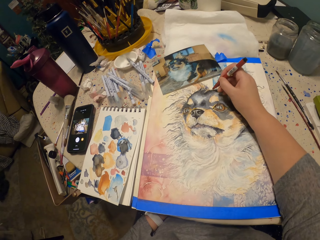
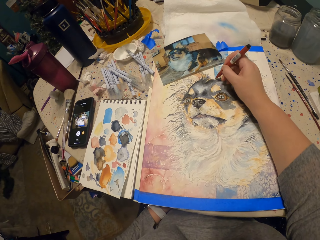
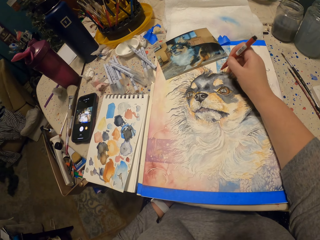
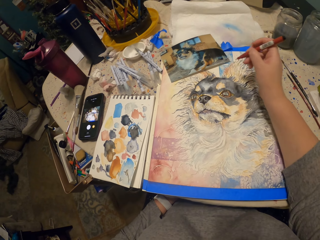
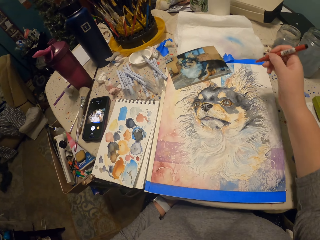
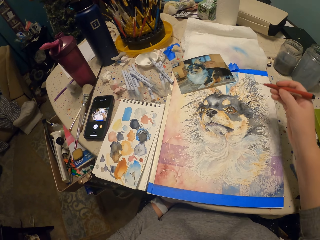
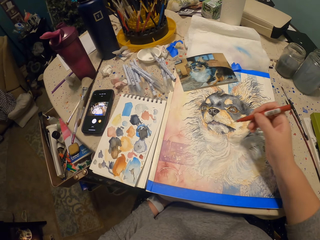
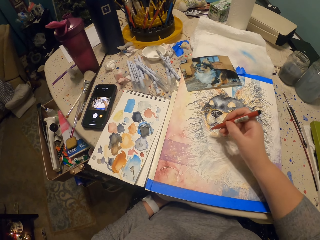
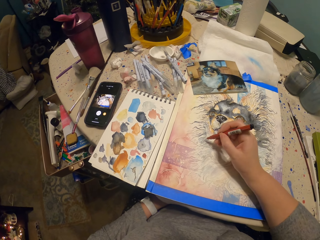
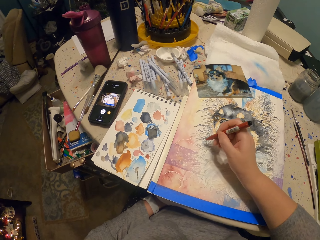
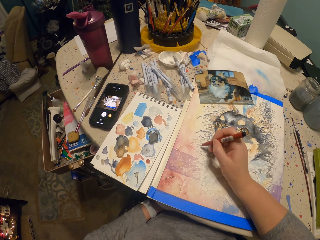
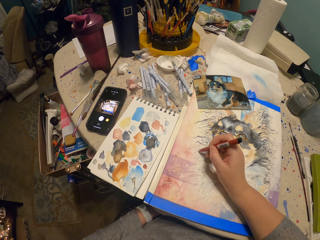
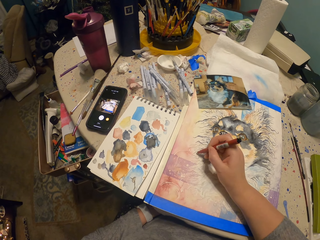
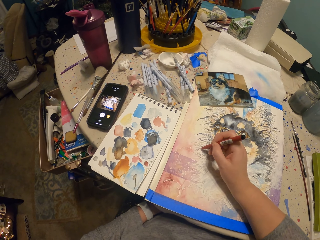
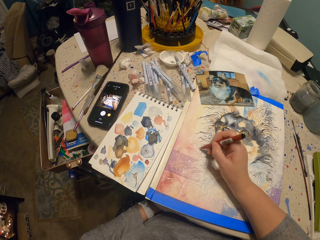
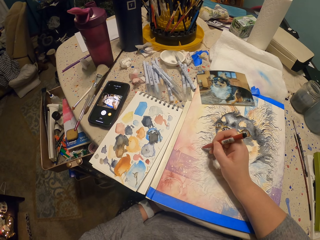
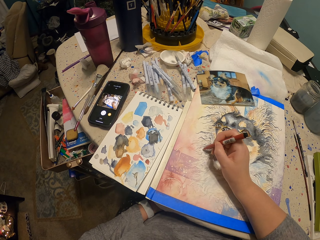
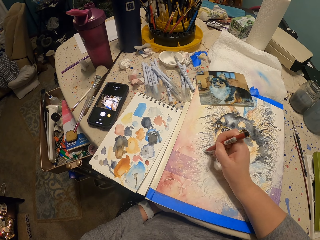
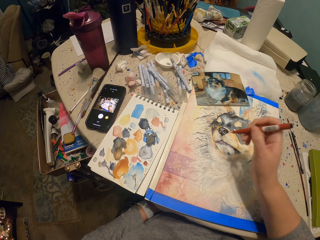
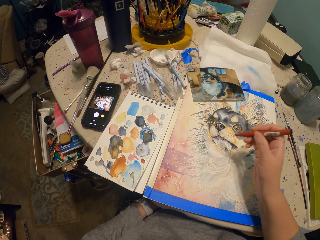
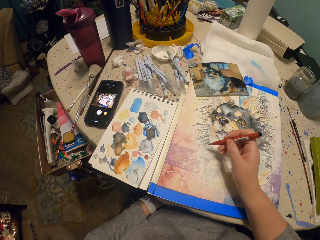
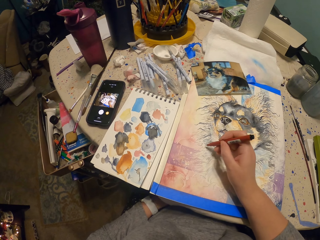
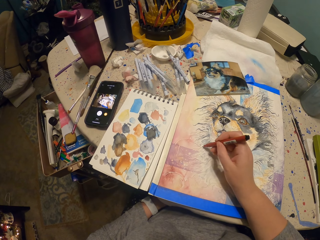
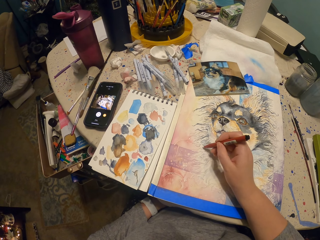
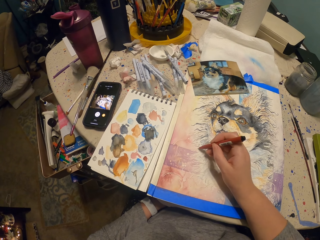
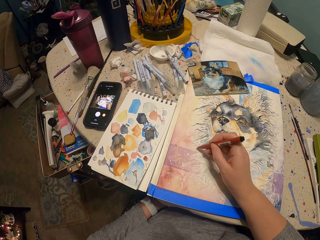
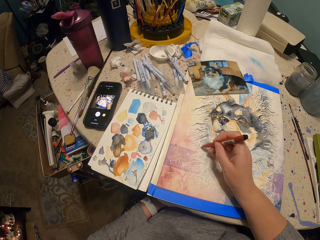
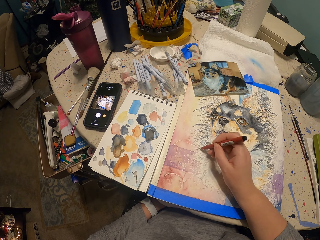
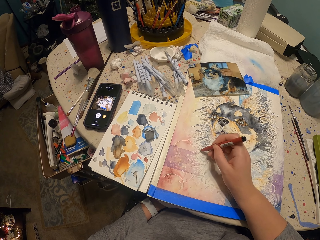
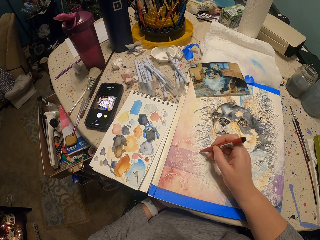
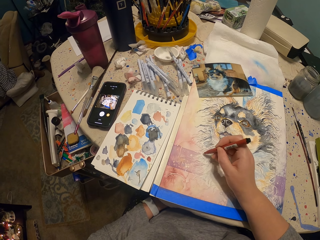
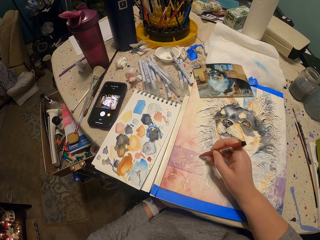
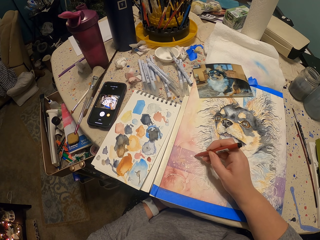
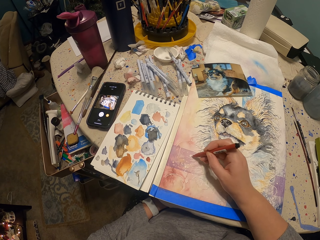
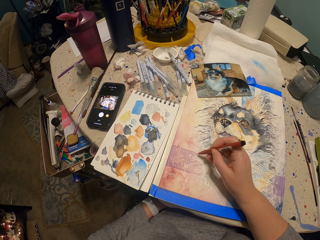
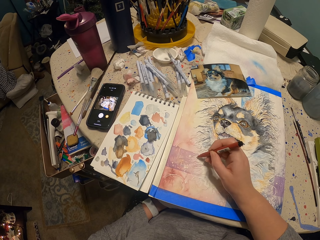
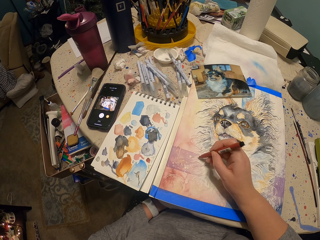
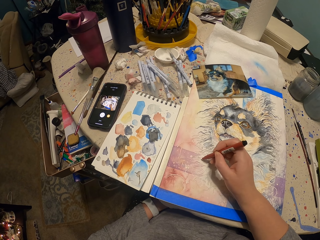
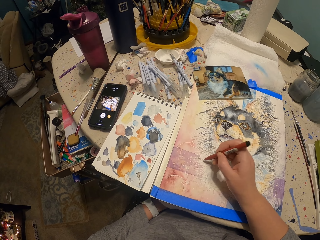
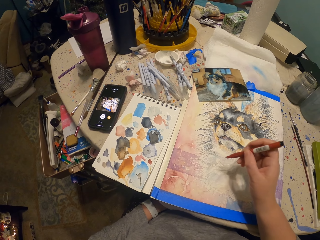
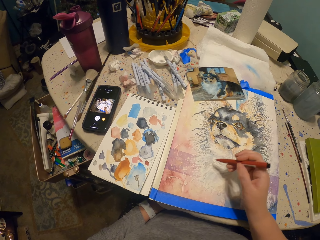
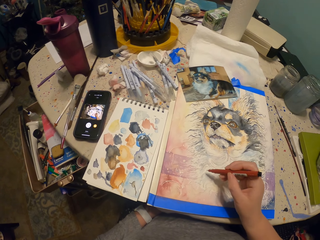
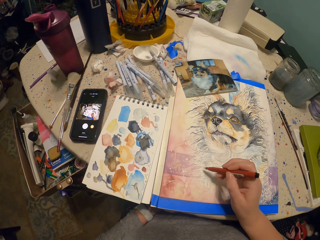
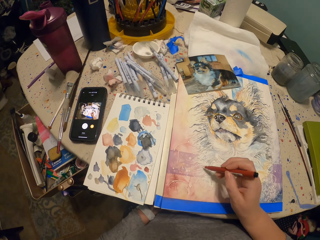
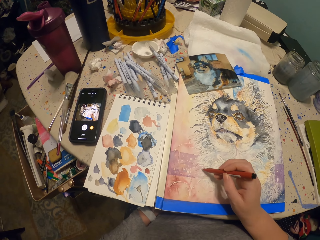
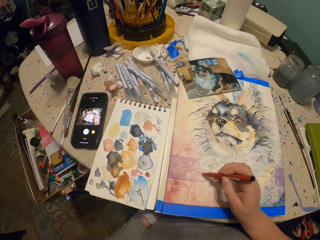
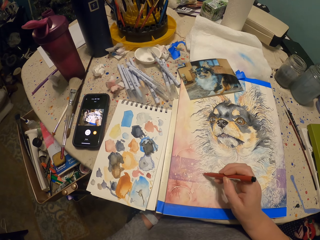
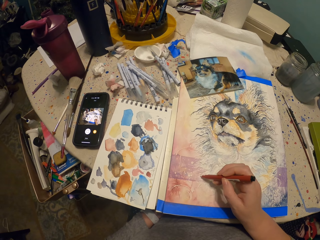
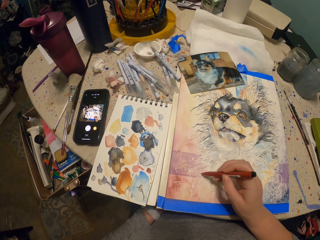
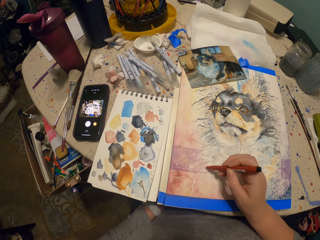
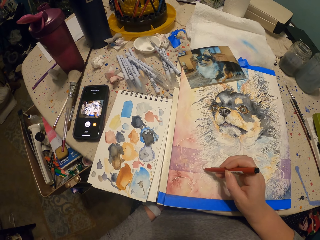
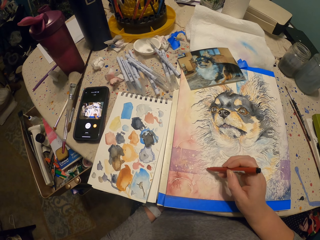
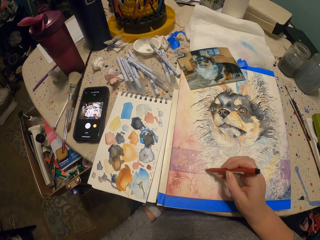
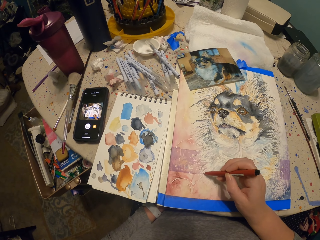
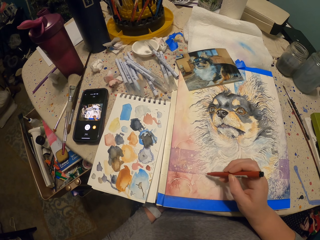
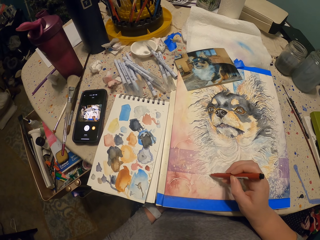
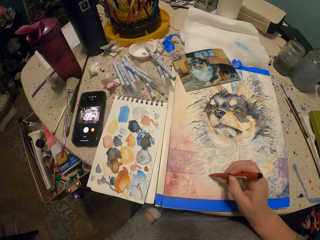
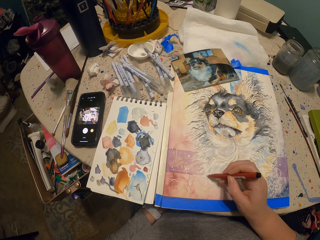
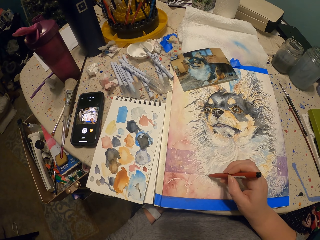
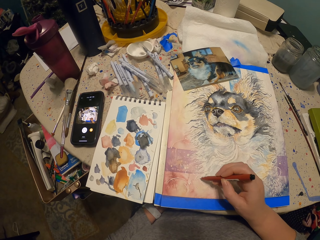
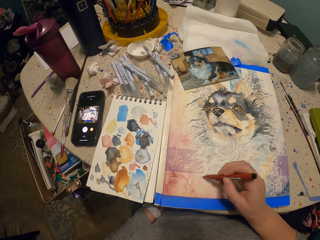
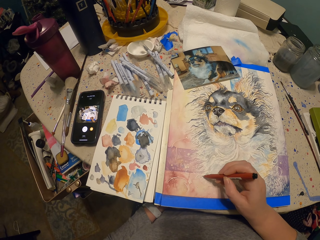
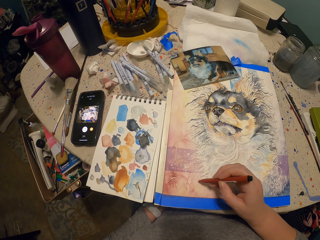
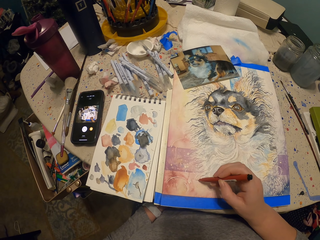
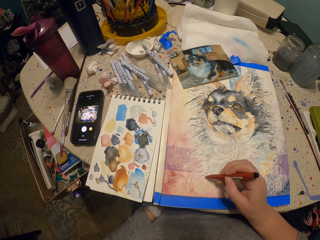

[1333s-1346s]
The camera wearer draws on a drawing art book with a paint marker. They move a hand from the drawing art book. They adjust the paint marker. They draw on the drawing art book with the paint marker. They adjust the paint marker. They paint with the paint marker. They adjust the paint marker. They paint with the paint marker.

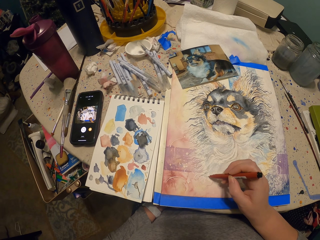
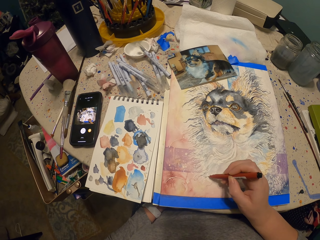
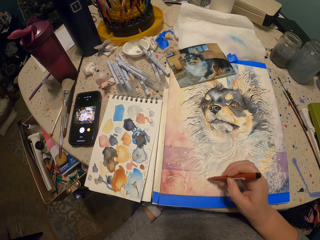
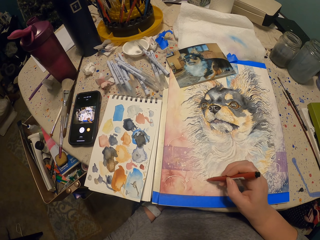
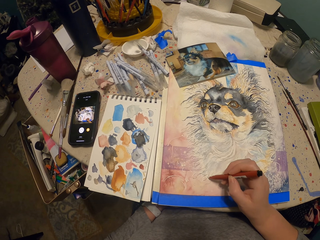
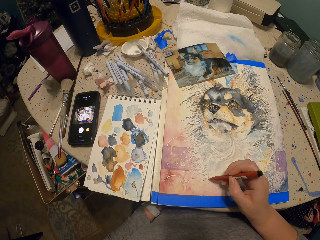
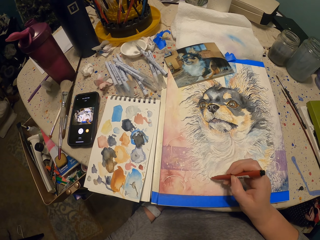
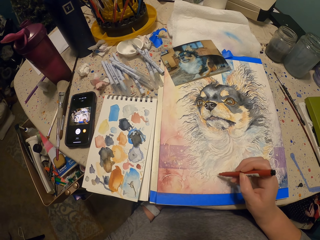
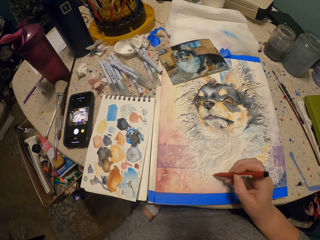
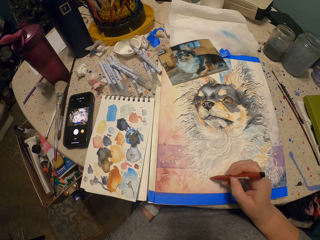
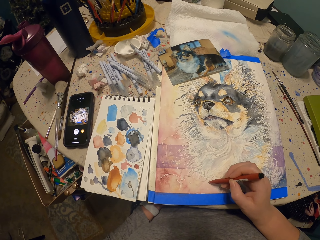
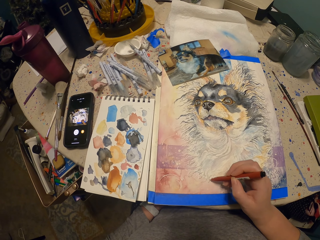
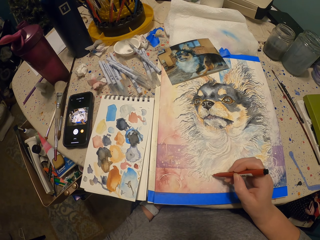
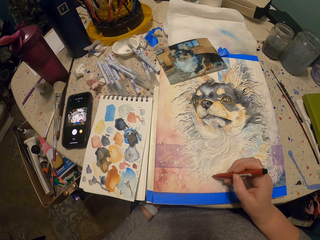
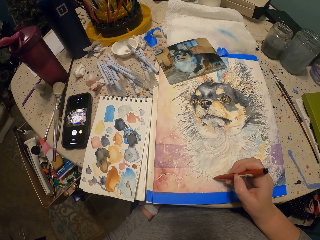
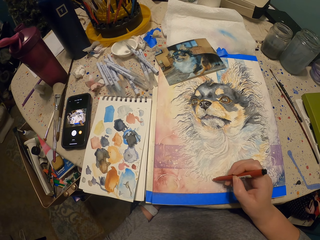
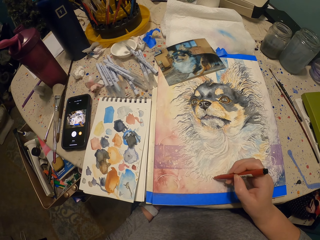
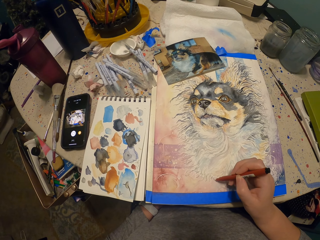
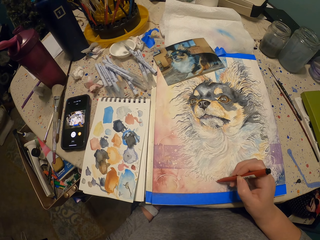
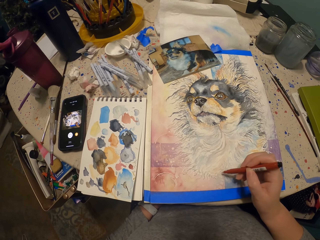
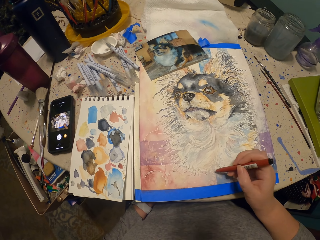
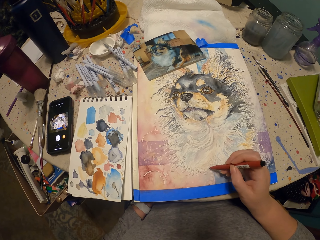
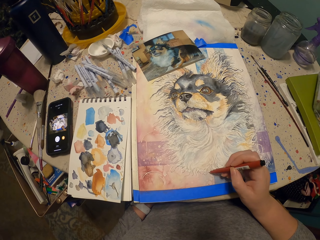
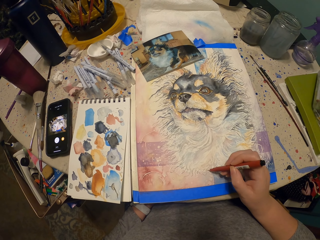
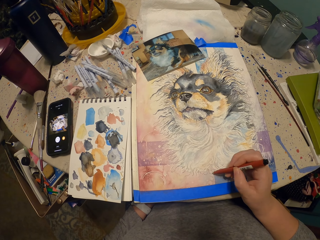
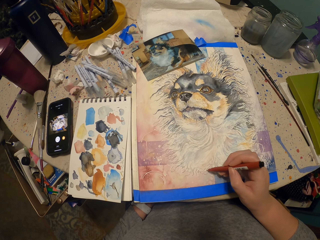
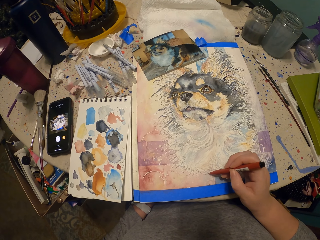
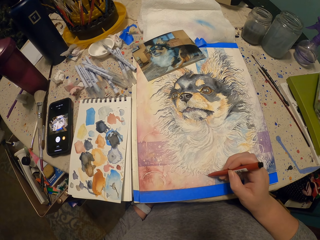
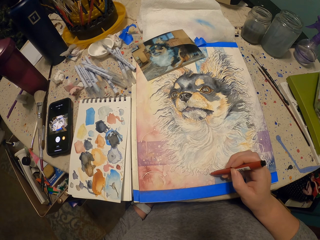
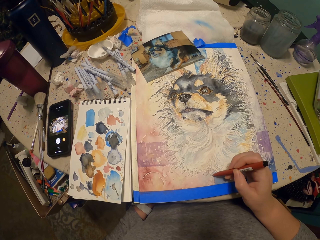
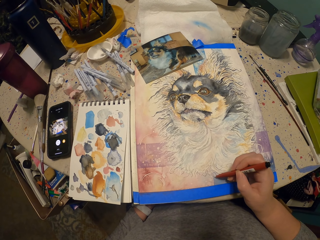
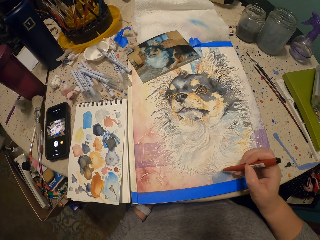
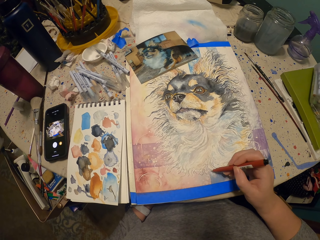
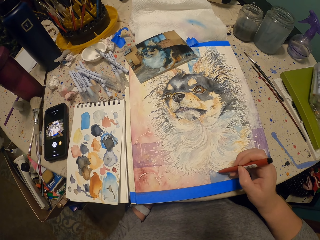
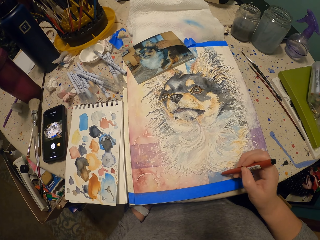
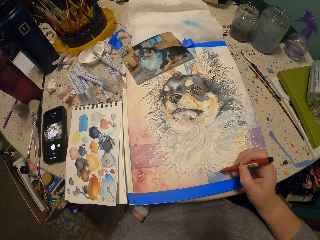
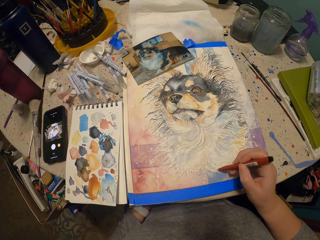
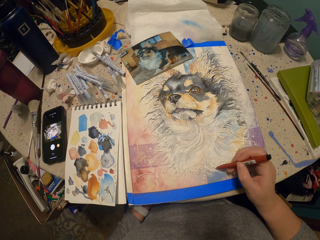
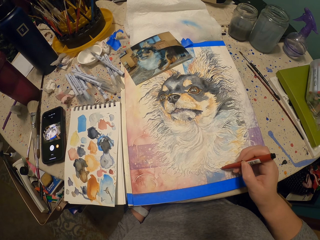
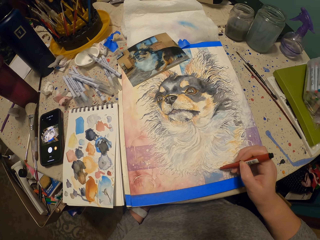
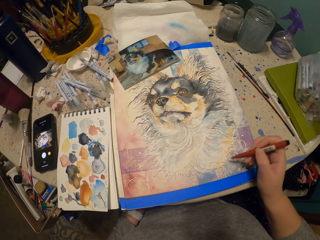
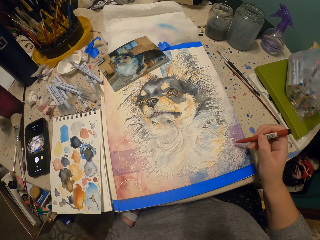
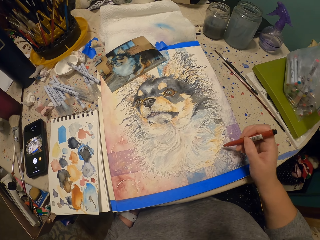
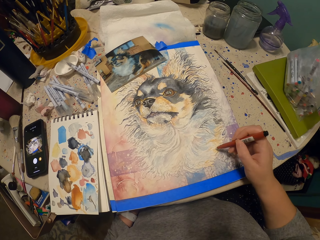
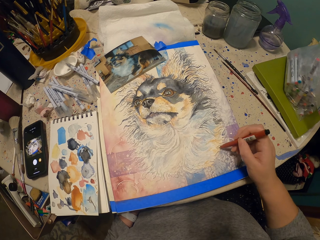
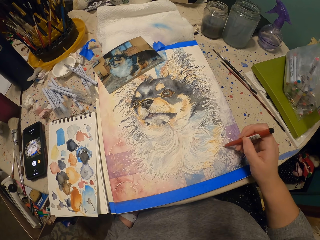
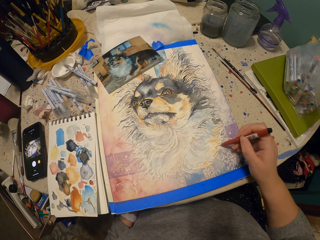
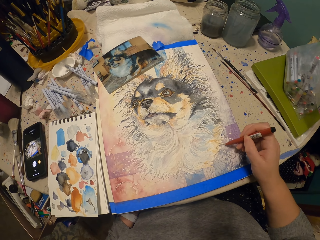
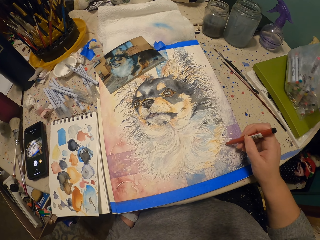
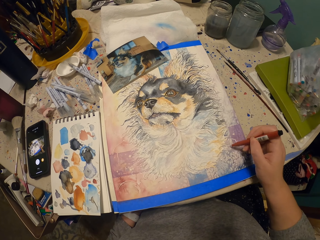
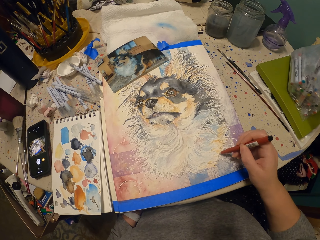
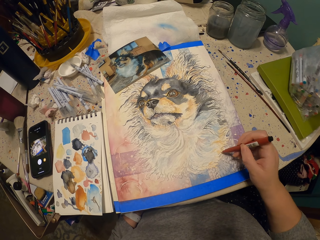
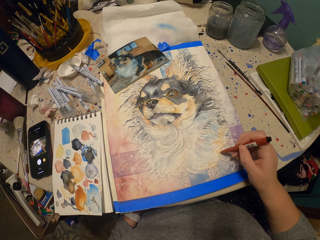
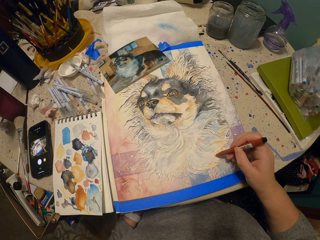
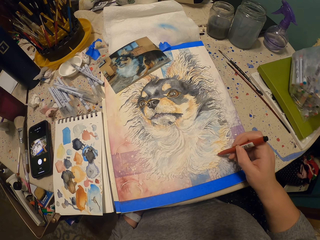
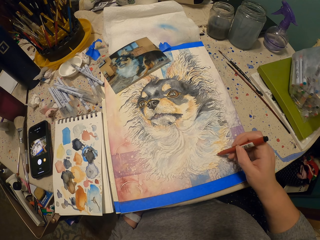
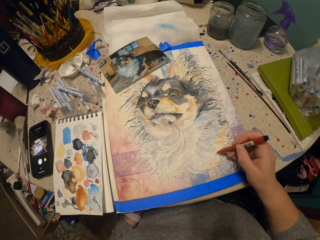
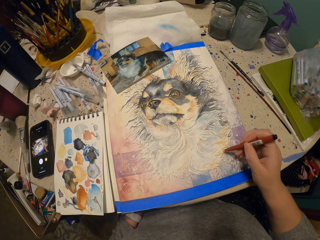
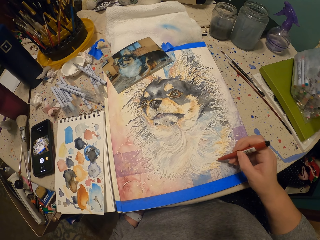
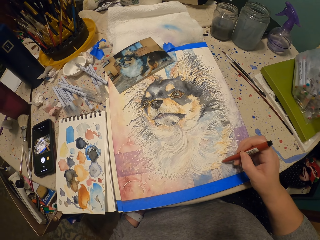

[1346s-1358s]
The camera wearer adjusts a paint marker. They paint with the paint marker.
